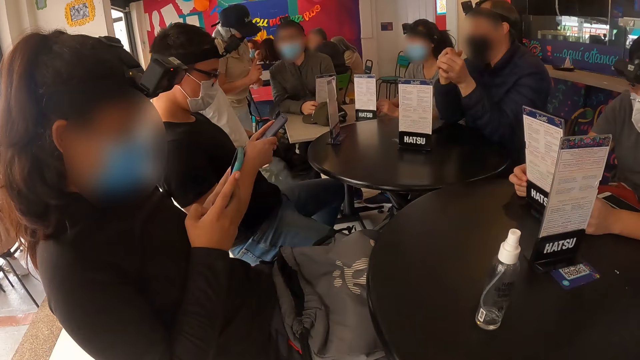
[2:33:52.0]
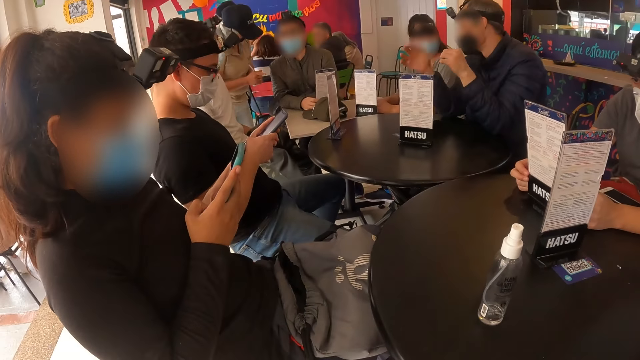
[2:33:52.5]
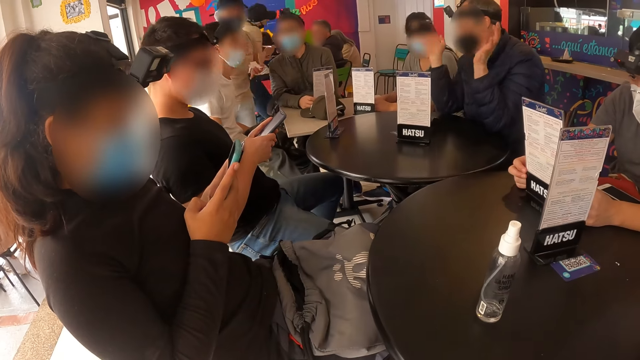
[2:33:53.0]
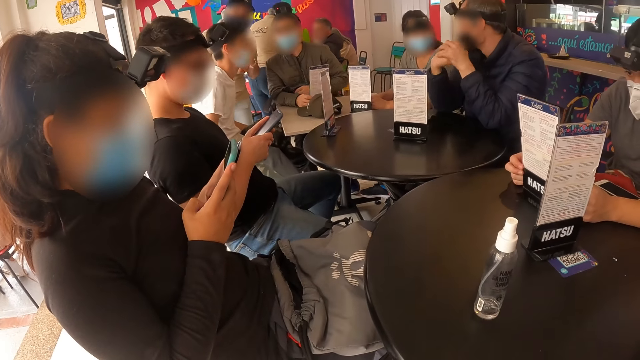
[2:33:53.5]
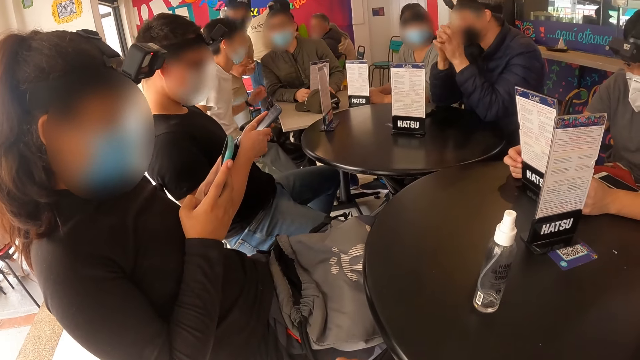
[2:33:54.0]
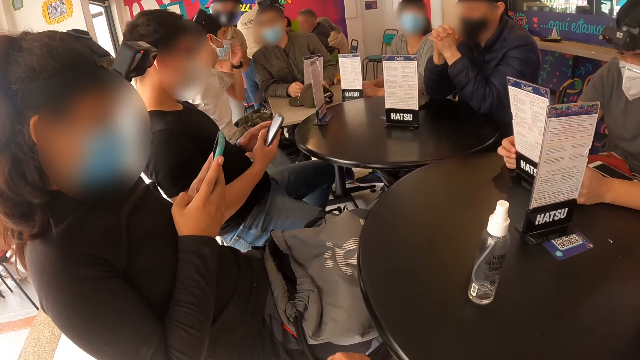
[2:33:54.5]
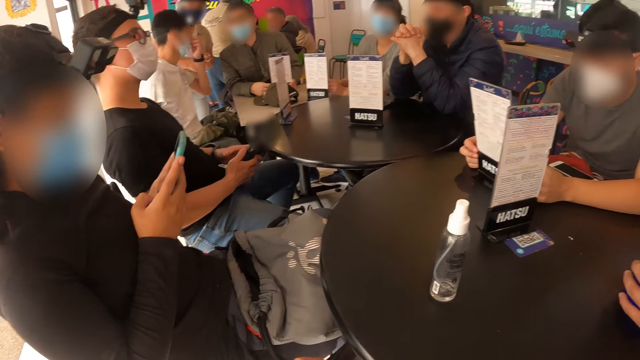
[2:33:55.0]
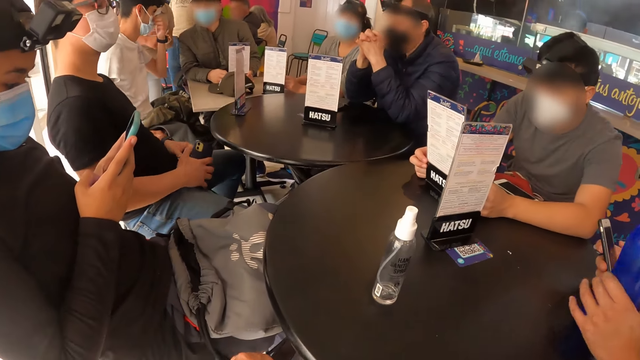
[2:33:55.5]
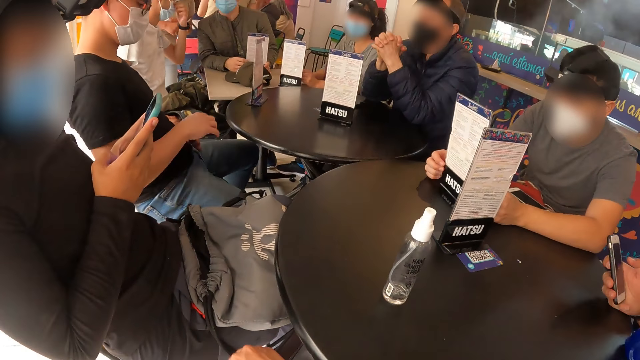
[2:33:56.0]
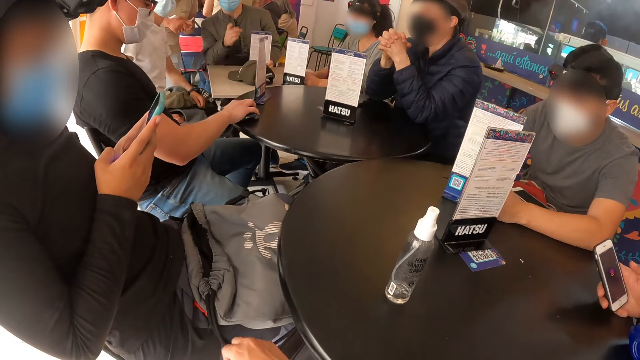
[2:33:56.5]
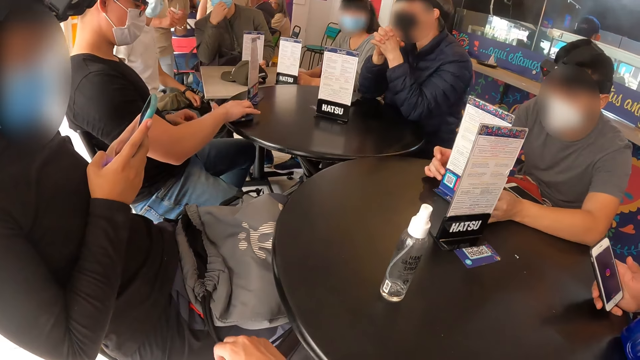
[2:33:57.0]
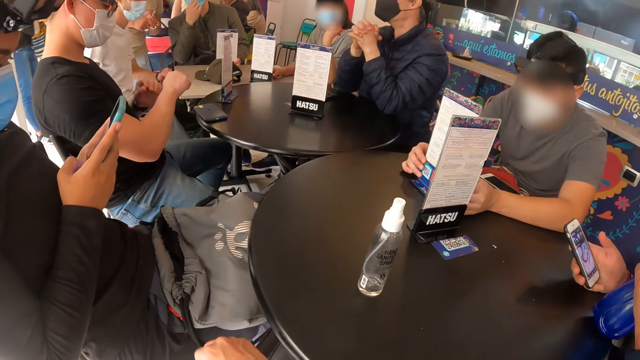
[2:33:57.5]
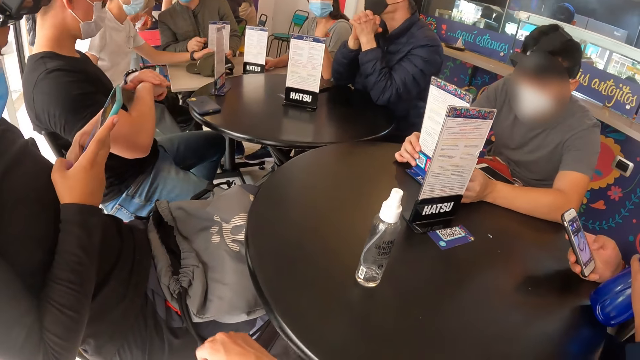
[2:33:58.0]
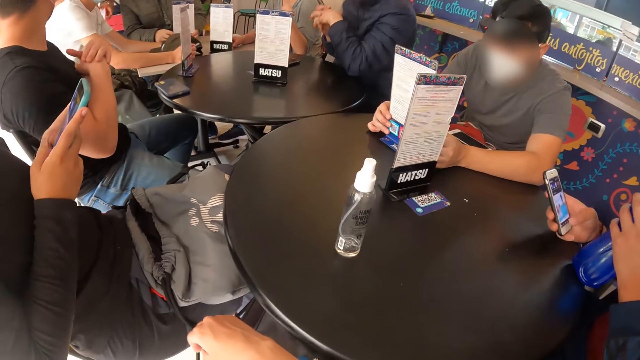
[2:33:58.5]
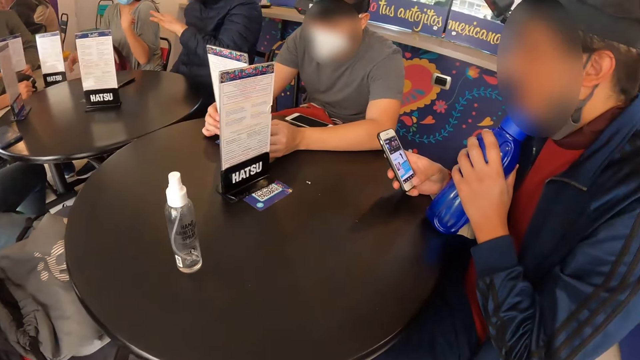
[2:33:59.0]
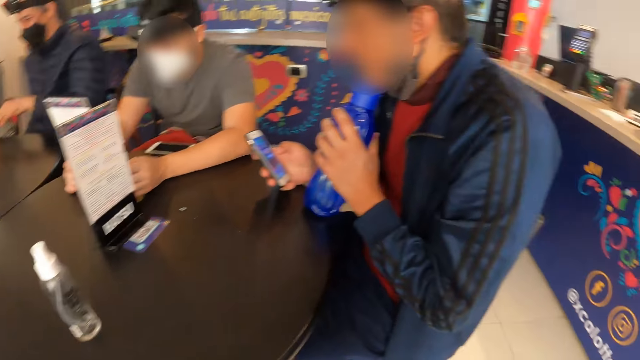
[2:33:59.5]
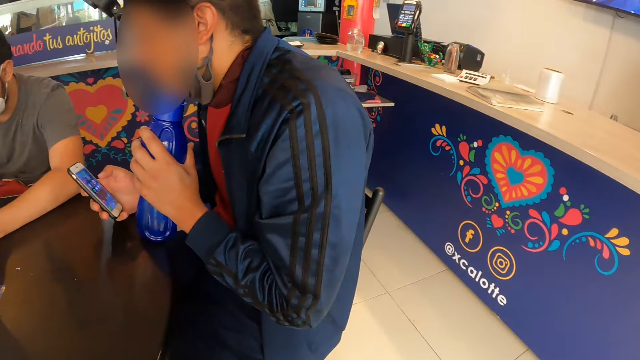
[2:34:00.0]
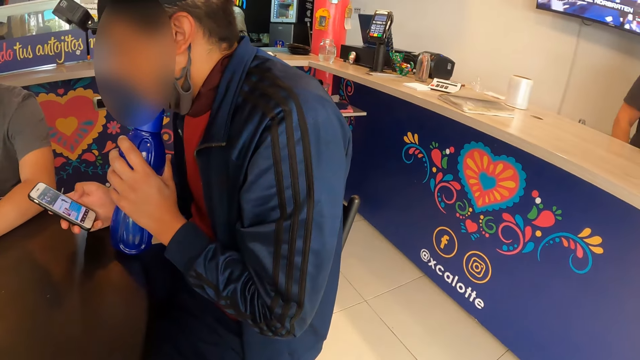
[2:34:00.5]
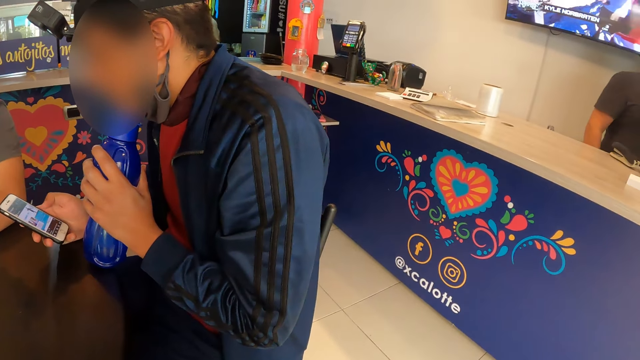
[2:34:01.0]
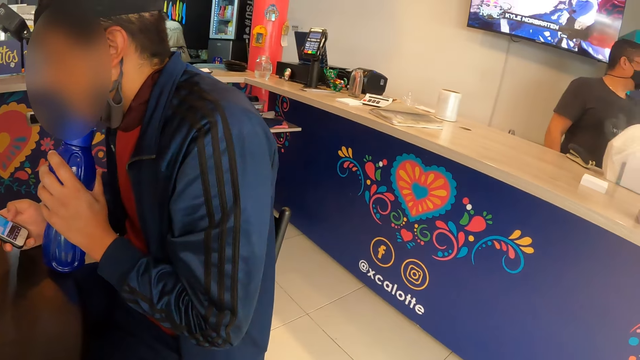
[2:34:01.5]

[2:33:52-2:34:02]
A person sways hands. A man moves the mask on his face with his left hand. Another man places the phone in his right hand on the table. A third man scrolls through a phone in his right hand. Another person turns a menu on the table. The second man scratches a hand.

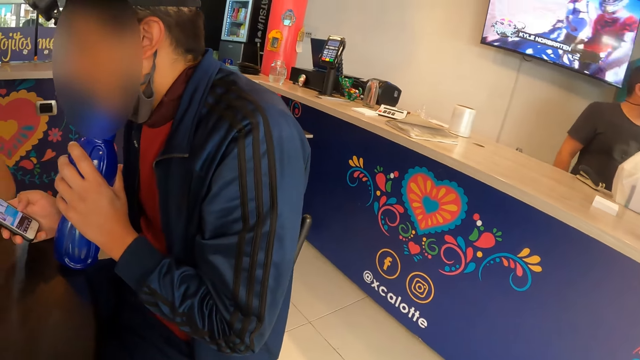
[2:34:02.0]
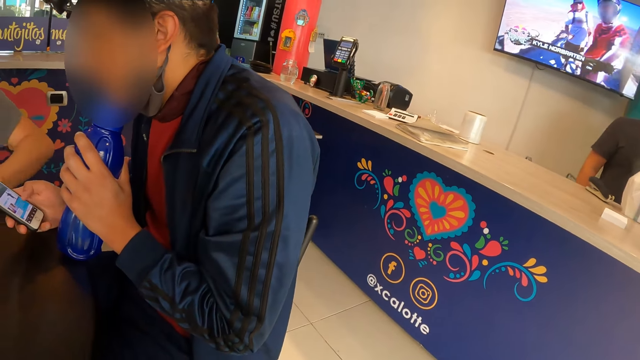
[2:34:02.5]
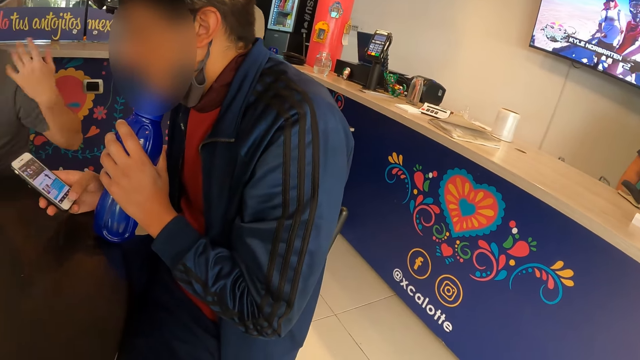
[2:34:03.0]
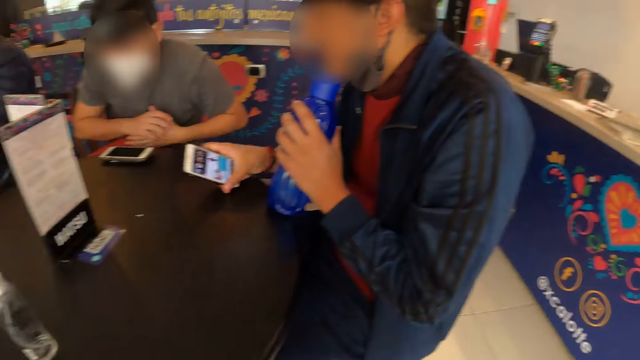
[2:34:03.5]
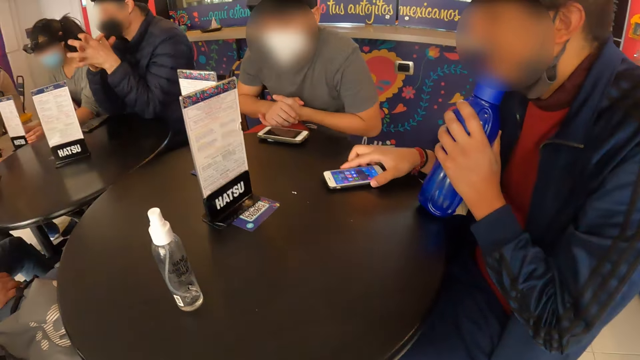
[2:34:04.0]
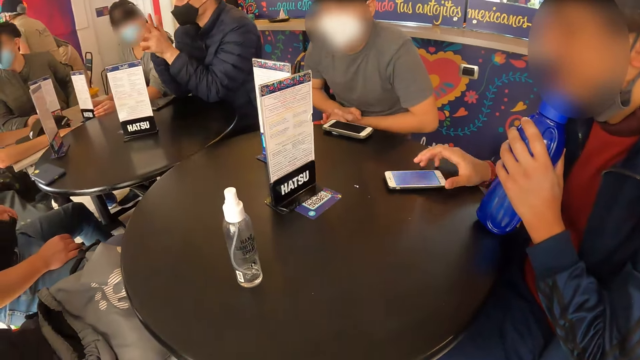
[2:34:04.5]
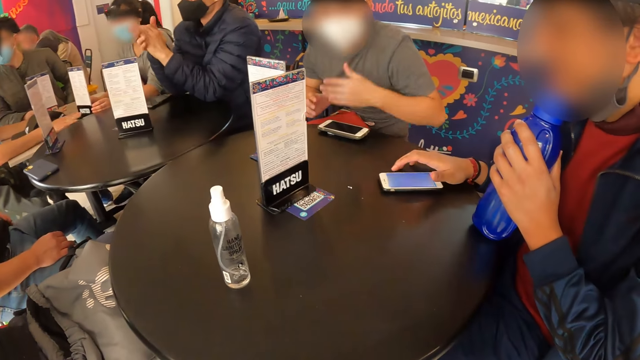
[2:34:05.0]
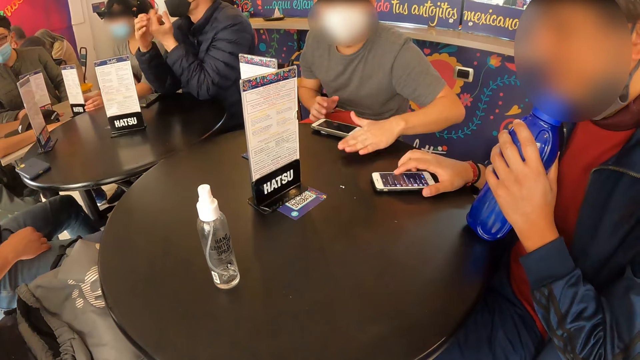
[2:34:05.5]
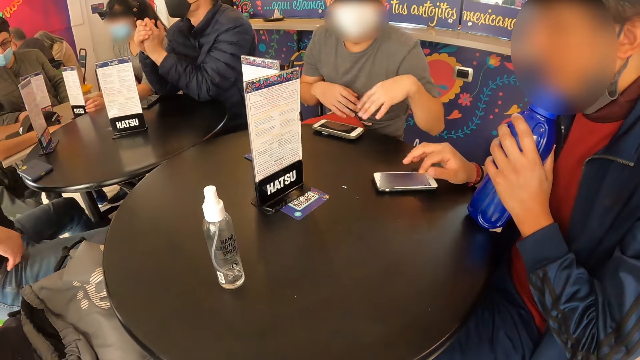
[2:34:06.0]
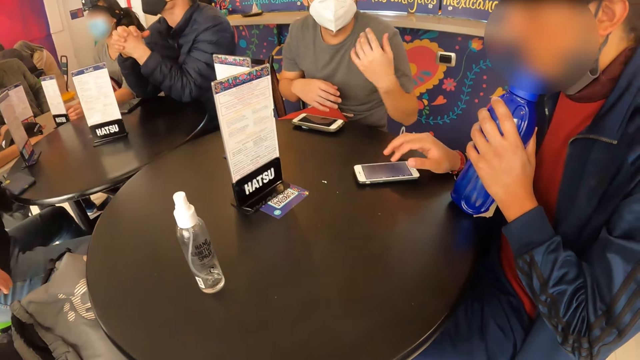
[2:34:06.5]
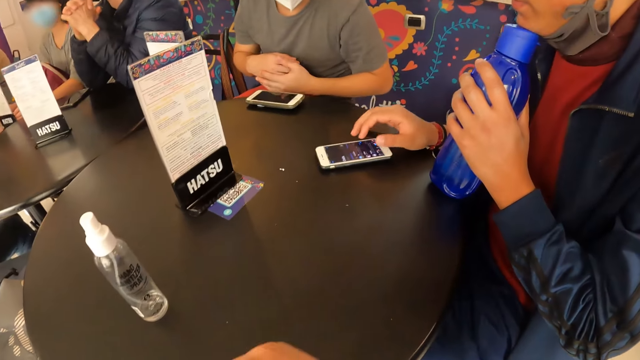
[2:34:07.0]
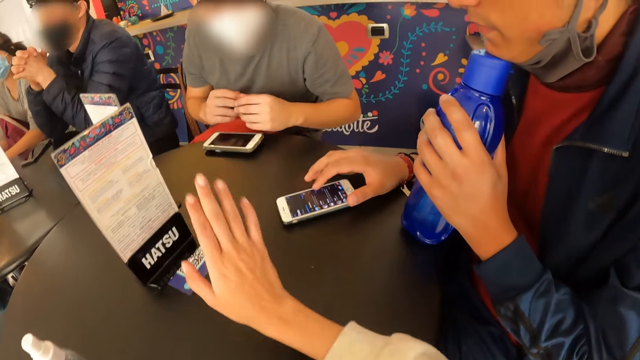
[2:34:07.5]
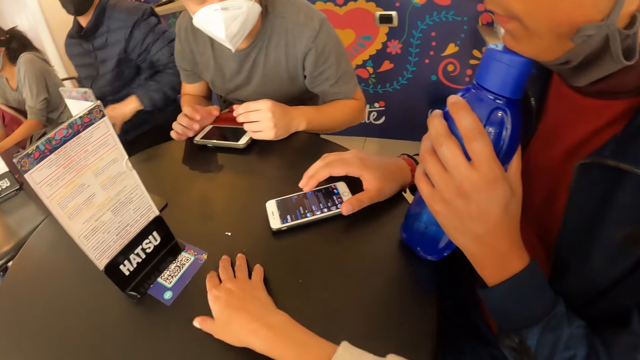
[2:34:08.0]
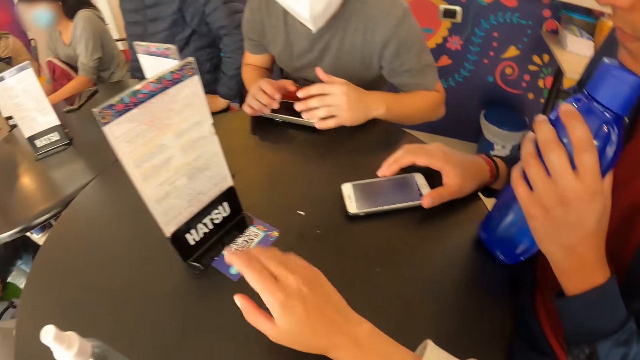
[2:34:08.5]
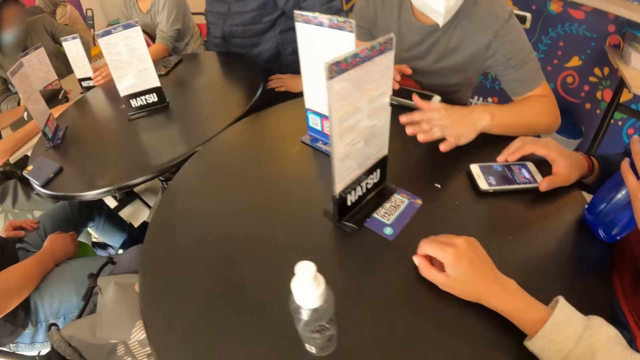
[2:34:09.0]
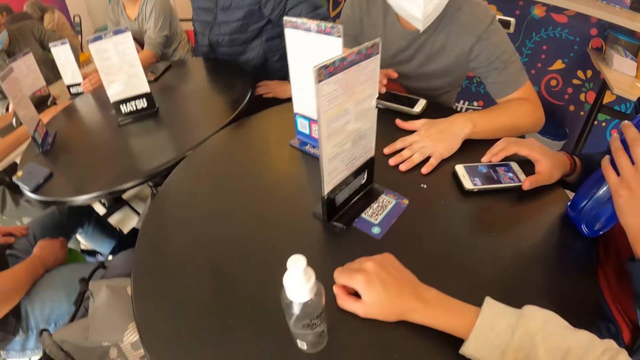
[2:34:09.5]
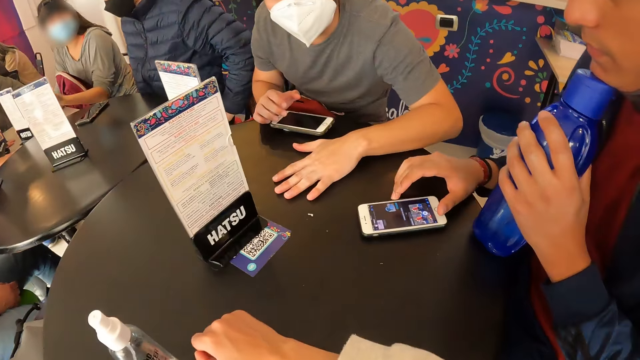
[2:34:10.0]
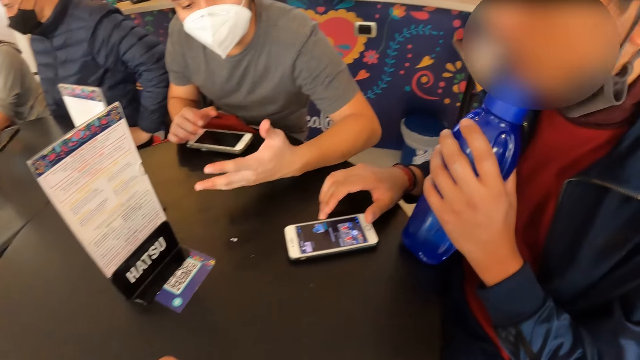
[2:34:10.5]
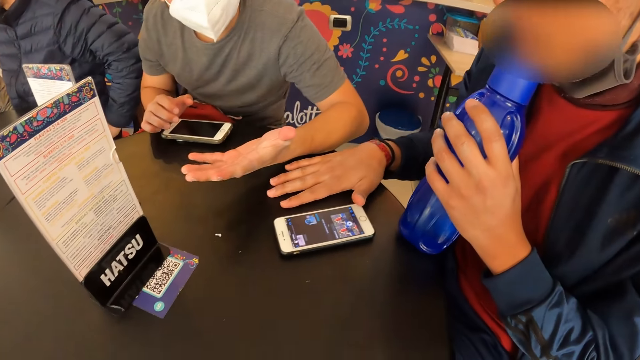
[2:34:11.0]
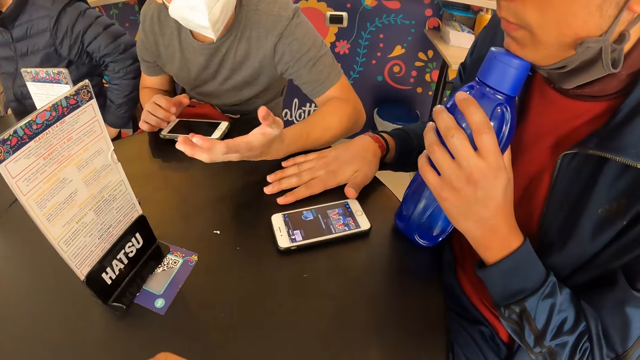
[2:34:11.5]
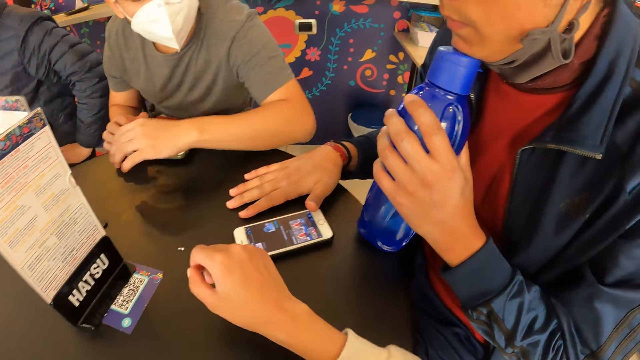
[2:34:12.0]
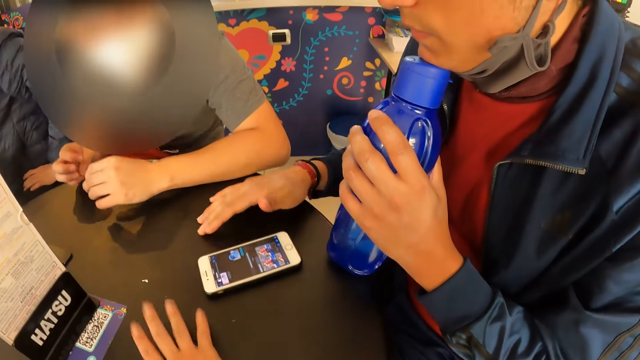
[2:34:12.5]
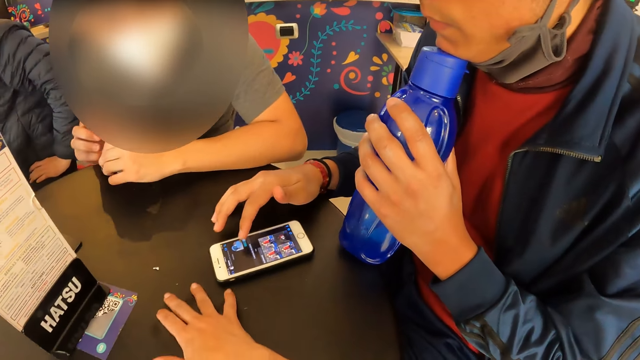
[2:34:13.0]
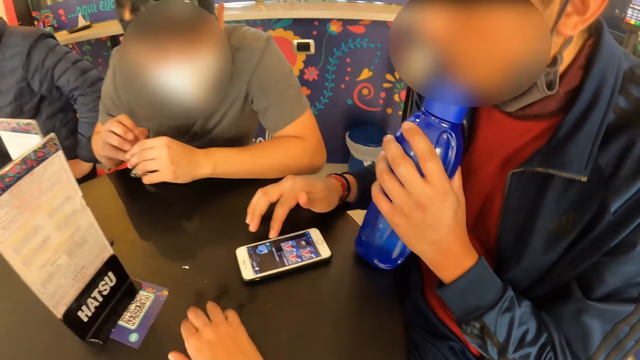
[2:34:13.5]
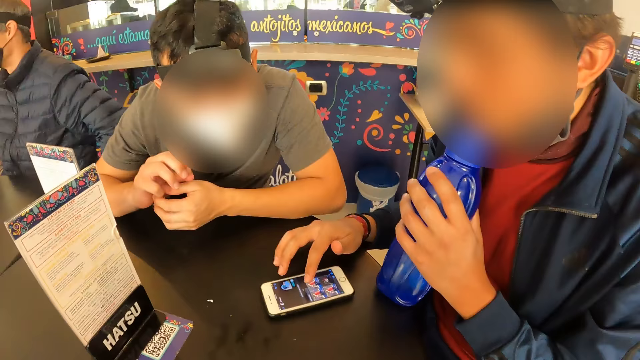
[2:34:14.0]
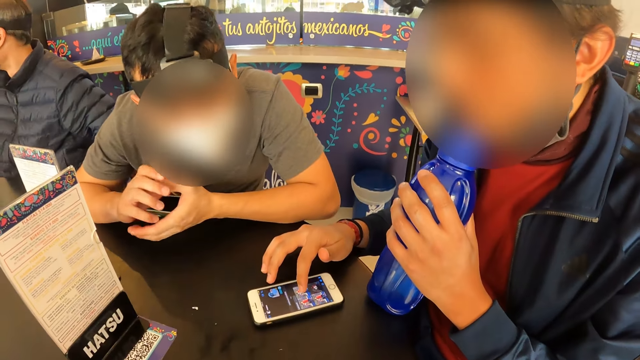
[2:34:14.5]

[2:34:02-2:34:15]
A man sways hands. A person puts a phone on the table. The man hits his left hand on the table. The person scrolls on the phone. The man sways a hand. The camera wearer places his left hand on the table. He hits a hand on the table. The man places his left hand on the table and hits a hand on the table. The person presses a hand on the table. The camera wearer places his right hand on the table. The person scrolls on the phone.
